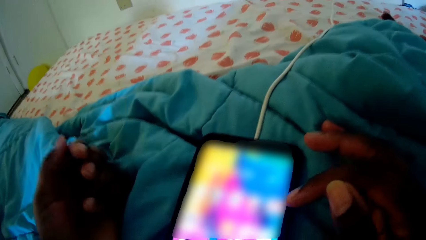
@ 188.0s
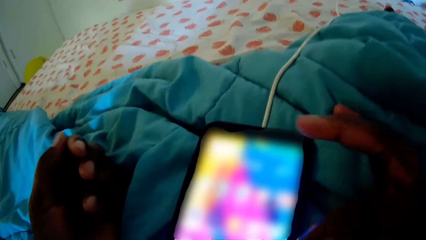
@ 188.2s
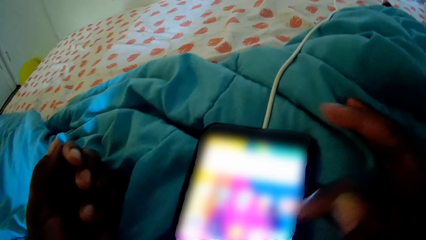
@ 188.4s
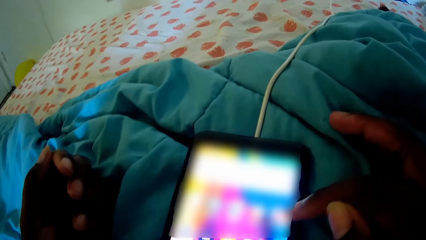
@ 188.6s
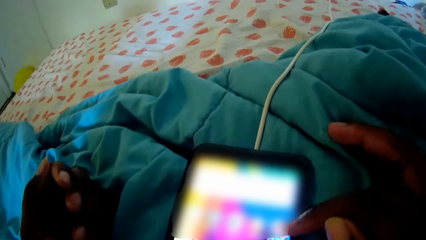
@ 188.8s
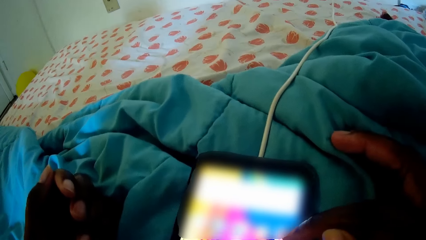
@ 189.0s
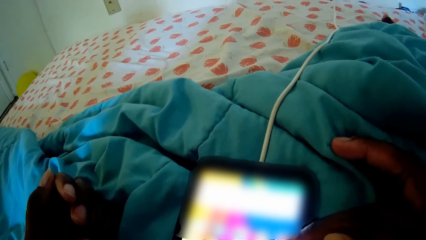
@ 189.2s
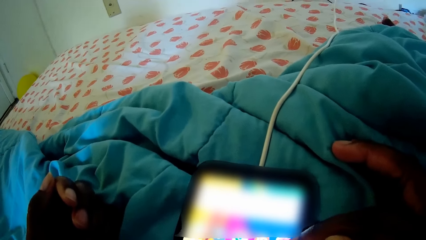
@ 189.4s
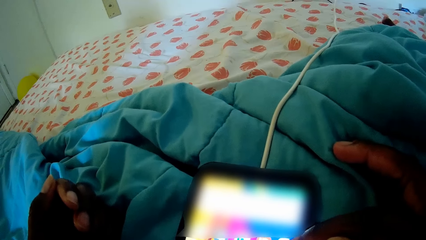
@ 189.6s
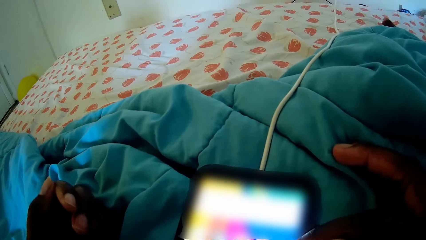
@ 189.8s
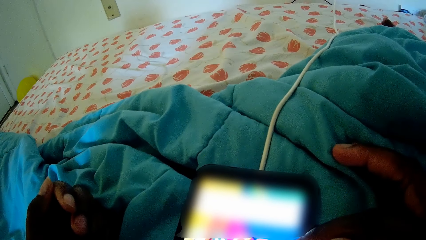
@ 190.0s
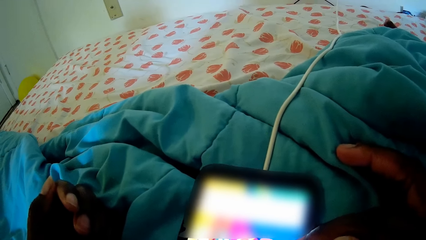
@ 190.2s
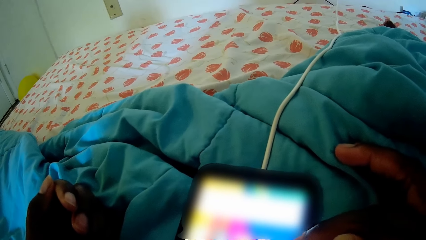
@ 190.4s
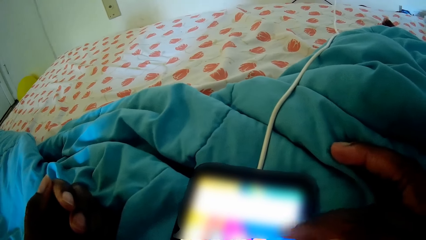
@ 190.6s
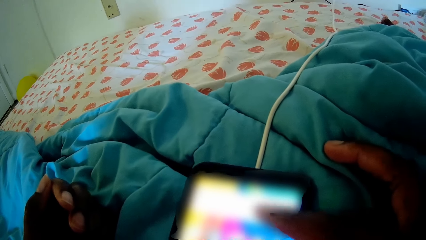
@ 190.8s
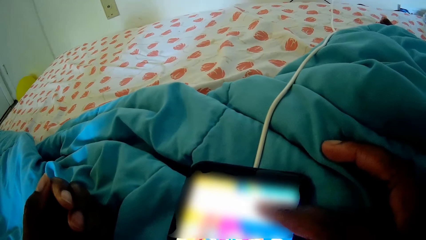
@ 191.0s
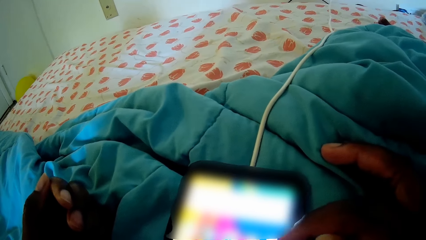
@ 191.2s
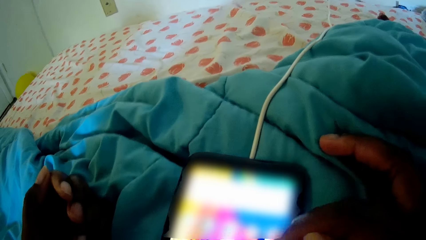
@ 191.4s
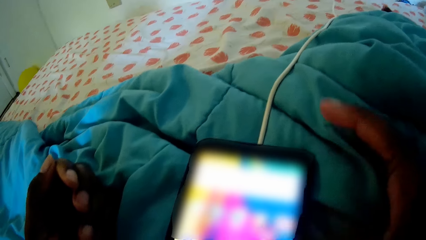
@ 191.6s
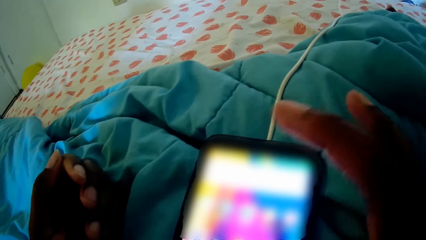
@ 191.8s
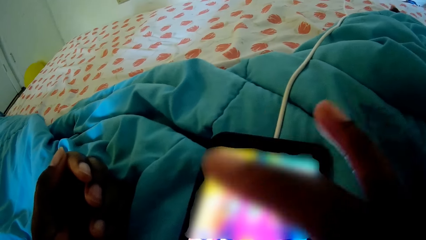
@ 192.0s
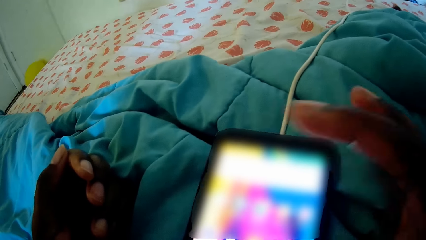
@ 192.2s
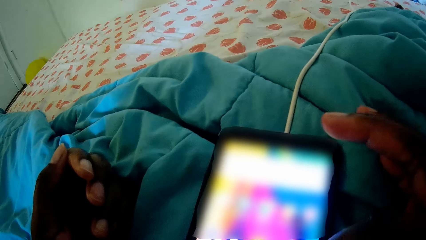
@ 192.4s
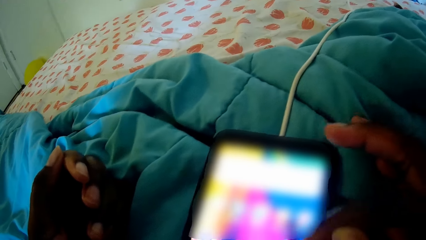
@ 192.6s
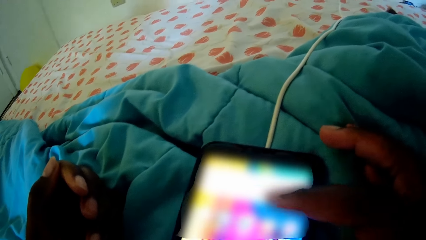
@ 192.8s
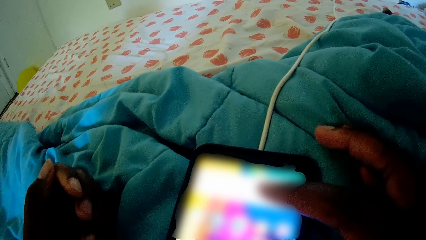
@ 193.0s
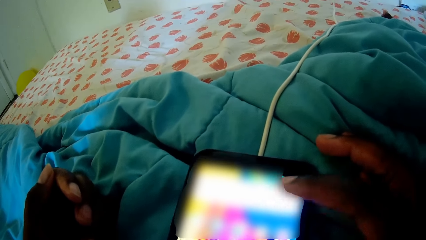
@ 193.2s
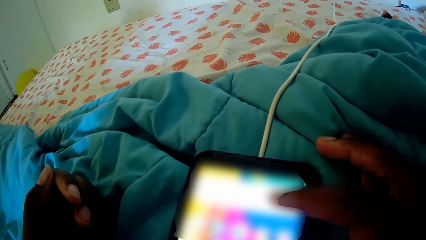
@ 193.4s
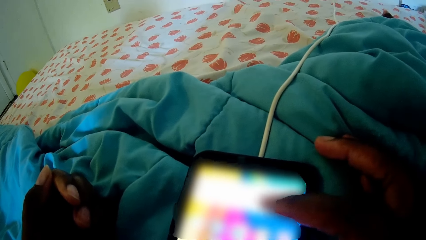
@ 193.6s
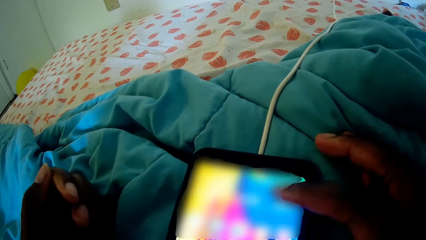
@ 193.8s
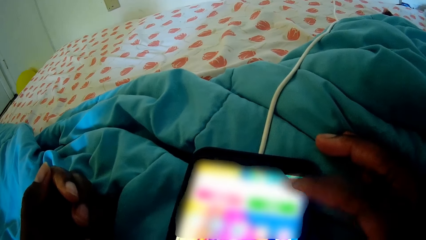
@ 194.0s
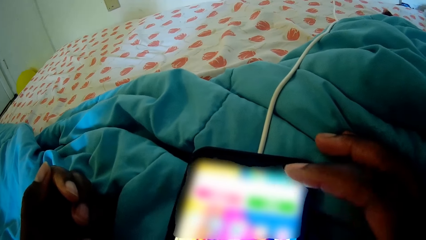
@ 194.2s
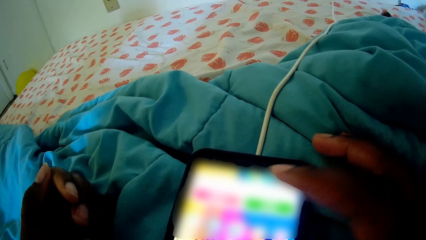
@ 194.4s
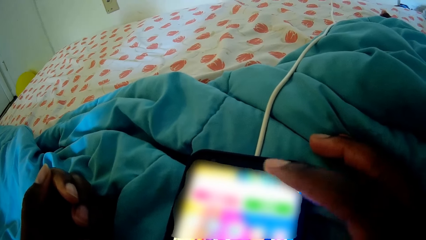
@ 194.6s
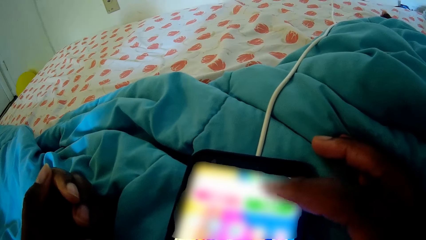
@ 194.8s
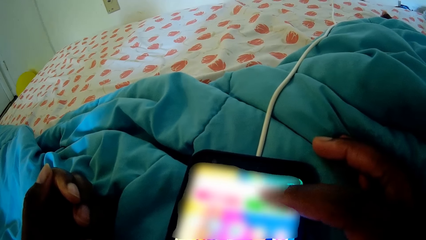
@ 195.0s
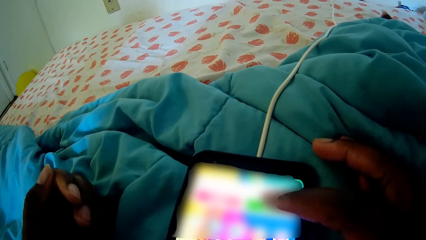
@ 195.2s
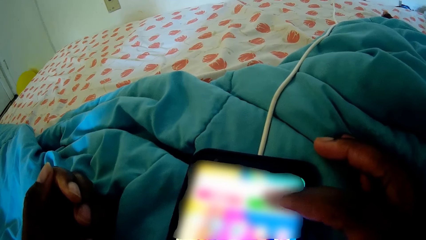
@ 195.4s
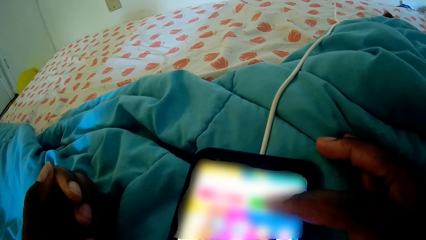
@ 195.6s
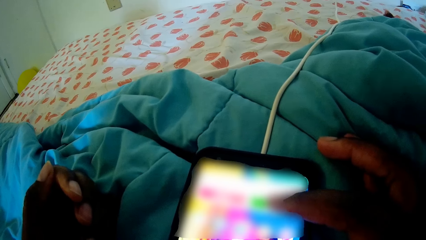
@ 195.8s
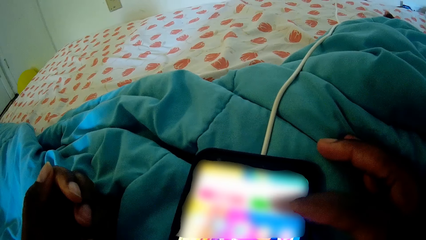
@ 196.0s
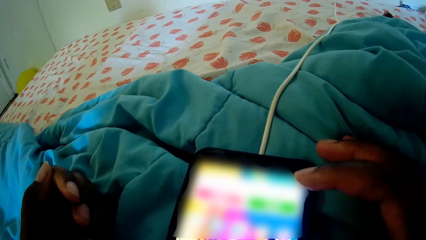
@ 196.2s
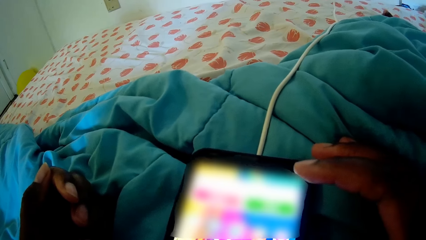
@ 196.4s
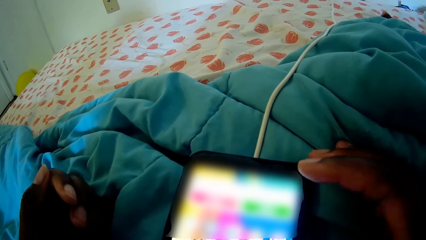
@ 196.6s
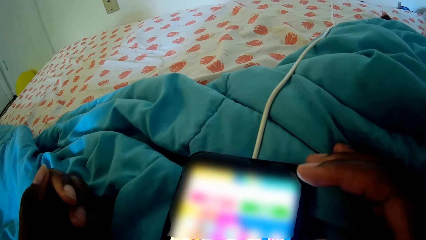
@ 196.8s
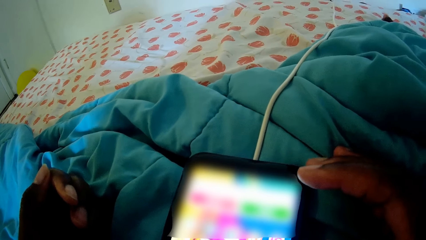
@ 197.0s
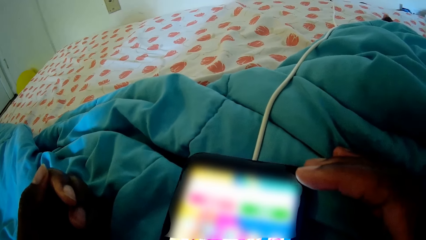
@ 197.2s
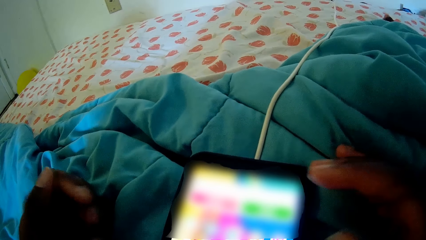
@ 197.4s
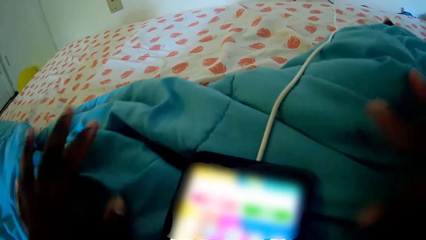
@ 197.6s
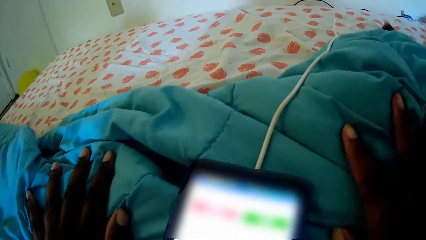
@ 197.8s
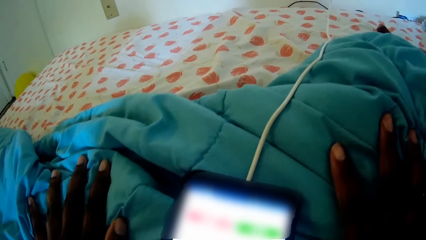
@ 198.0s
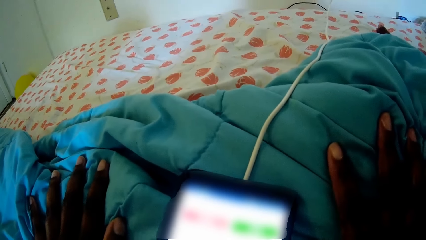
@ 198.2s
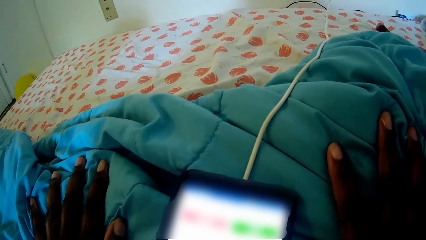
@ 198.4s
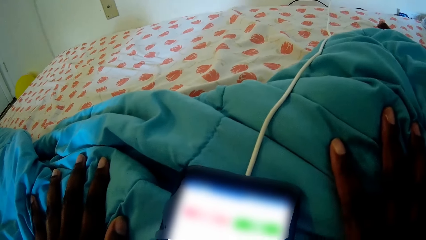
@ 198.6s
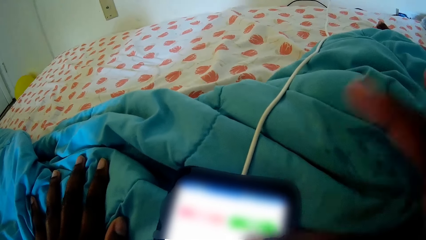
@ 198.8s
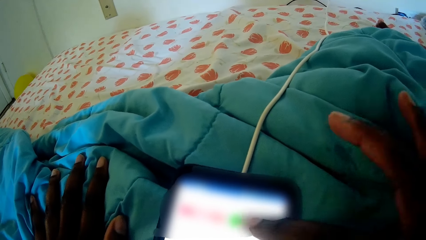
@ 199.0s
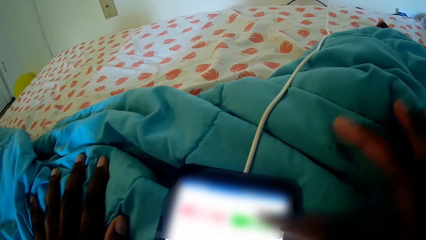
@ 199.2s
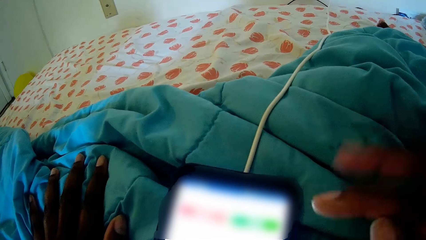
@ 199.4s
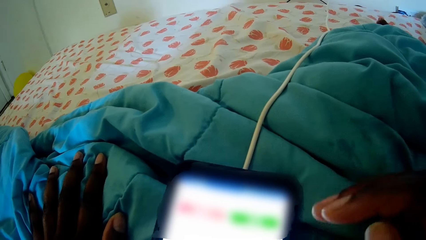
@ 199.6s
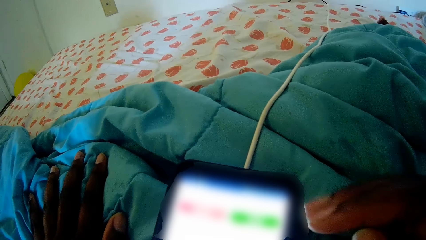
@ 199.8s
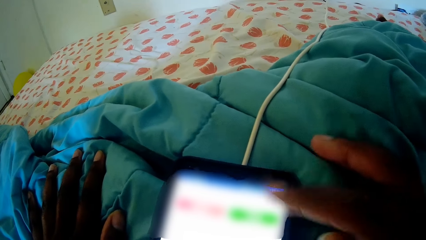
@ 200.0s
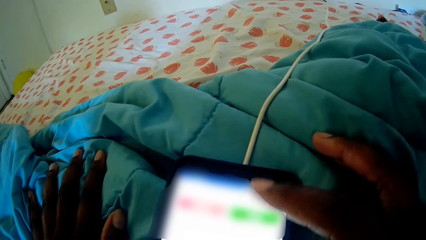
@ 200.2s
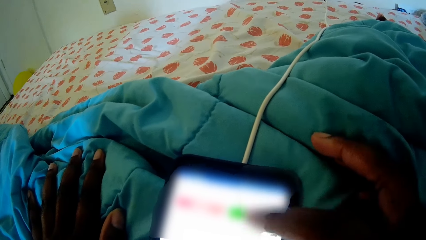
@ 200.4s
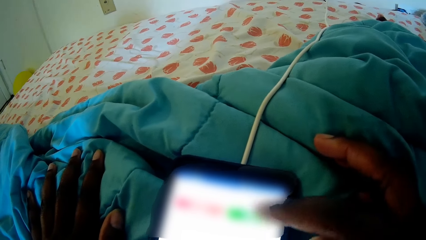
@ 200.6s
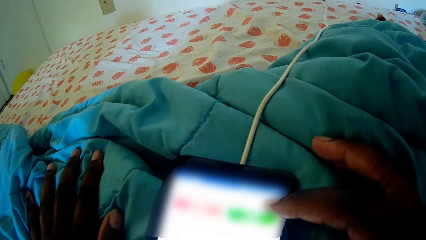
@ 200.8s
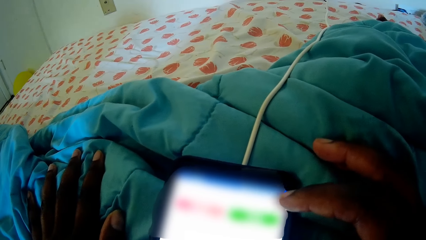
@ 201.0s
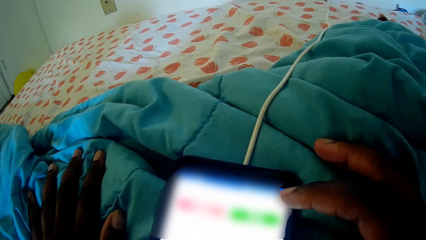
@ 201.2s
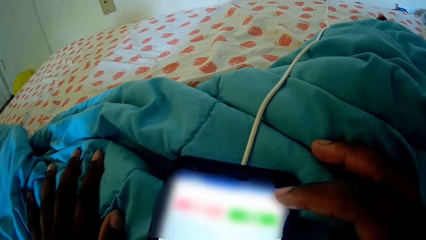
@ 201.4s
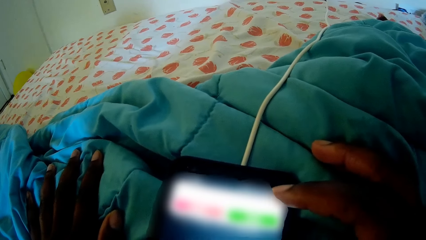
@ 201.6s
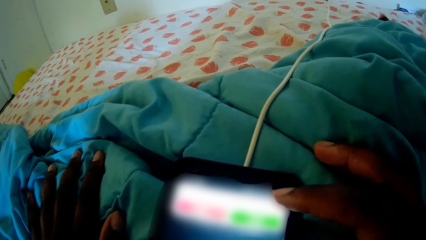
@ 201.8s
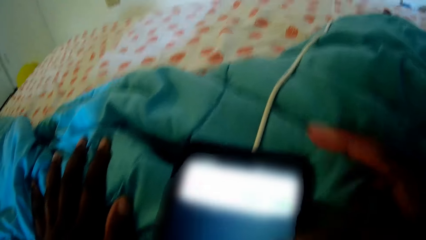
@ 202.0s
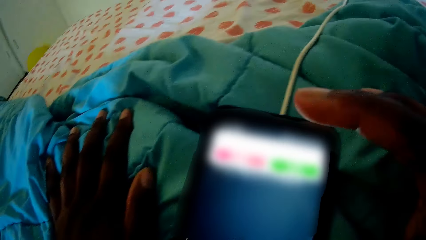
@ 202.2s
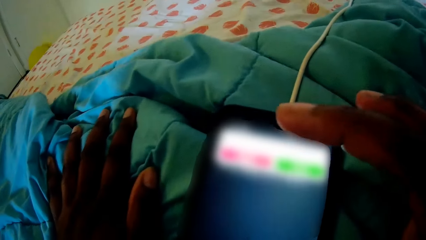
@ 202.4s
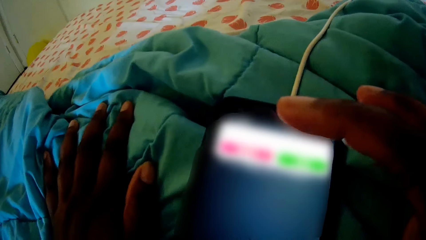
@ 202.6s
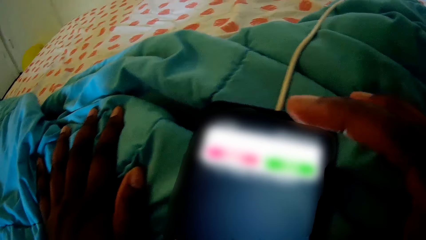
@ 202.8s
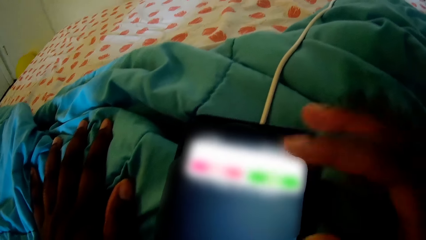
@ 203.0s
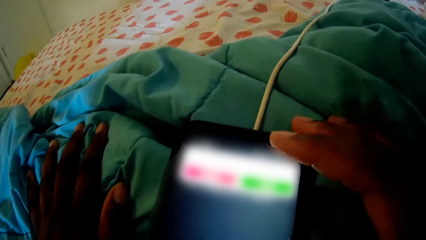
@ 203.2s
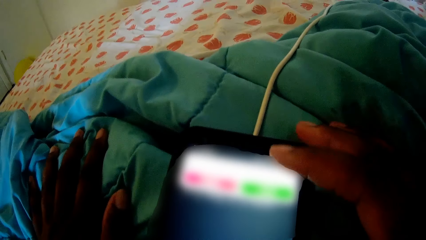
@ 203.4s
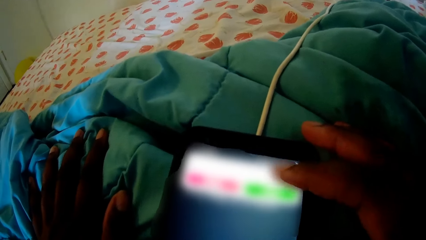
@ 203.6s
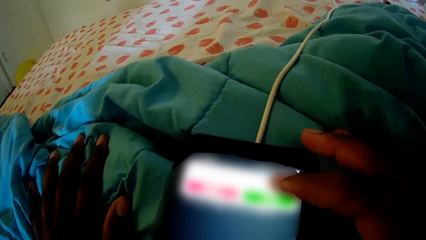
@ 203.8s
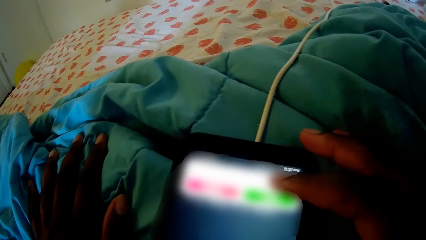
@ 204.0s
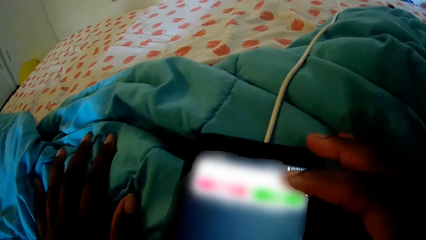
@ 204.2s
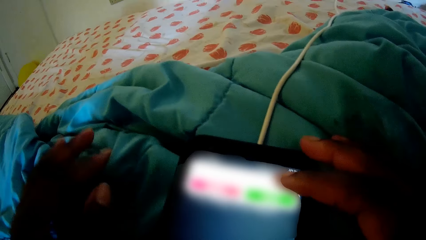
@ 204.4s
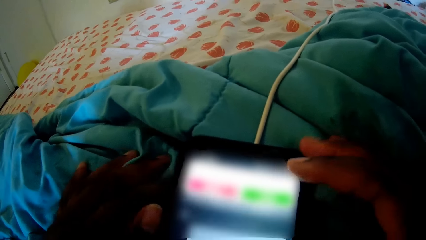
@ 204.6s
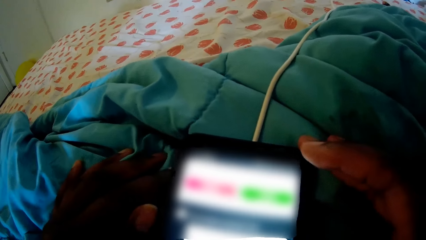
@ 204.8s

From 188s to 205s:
The camera wearer places her left hand on the bed.
